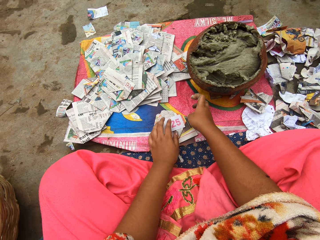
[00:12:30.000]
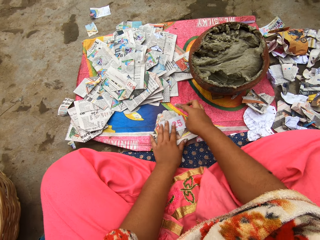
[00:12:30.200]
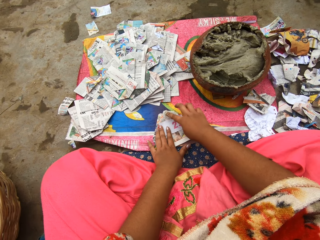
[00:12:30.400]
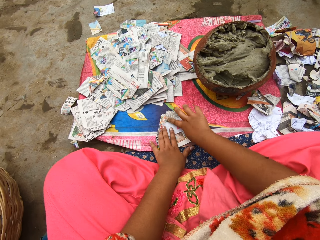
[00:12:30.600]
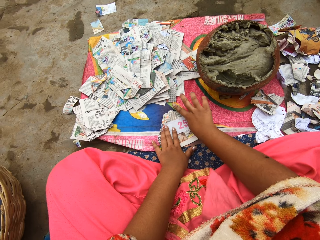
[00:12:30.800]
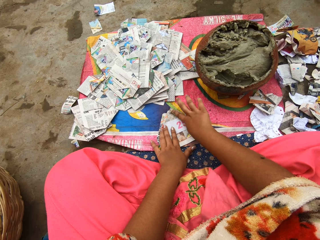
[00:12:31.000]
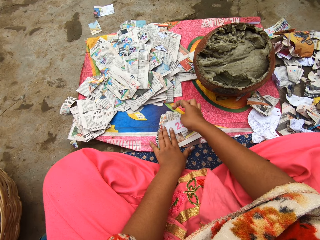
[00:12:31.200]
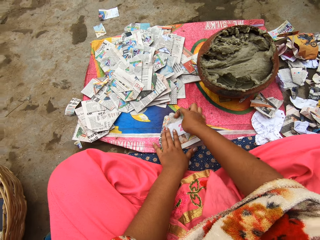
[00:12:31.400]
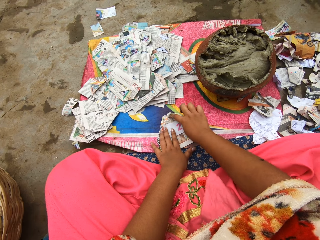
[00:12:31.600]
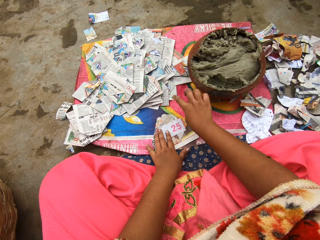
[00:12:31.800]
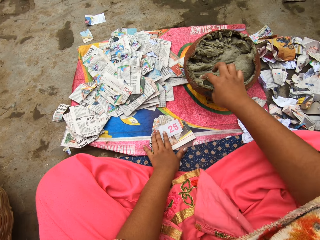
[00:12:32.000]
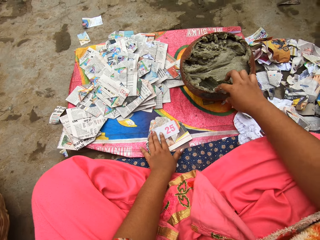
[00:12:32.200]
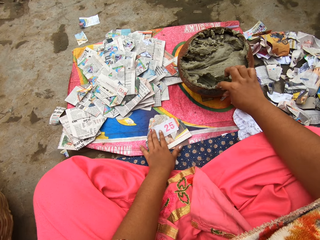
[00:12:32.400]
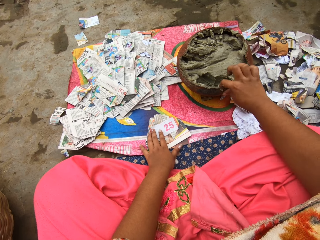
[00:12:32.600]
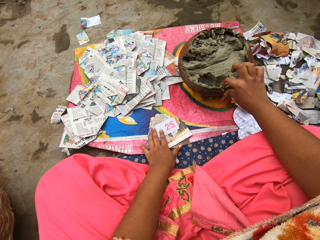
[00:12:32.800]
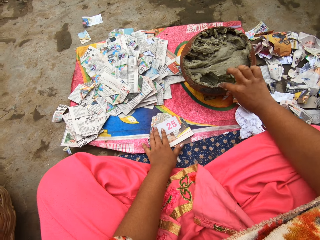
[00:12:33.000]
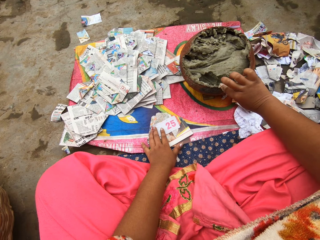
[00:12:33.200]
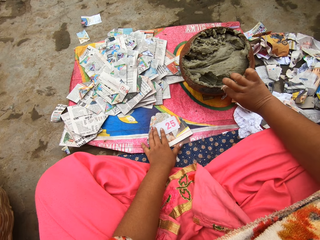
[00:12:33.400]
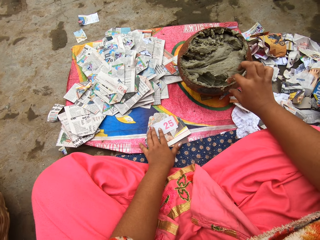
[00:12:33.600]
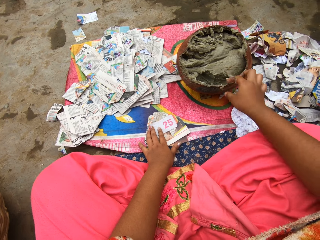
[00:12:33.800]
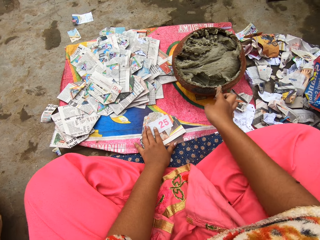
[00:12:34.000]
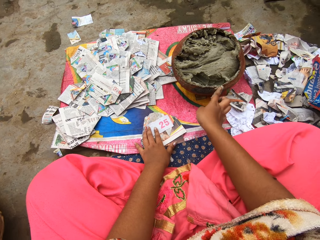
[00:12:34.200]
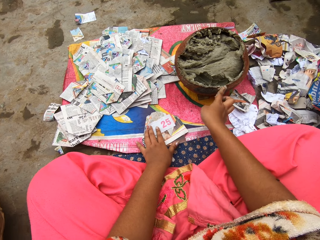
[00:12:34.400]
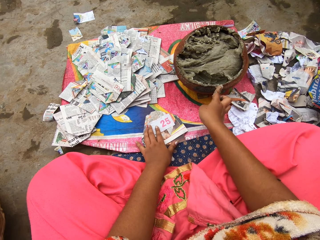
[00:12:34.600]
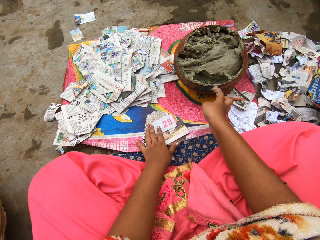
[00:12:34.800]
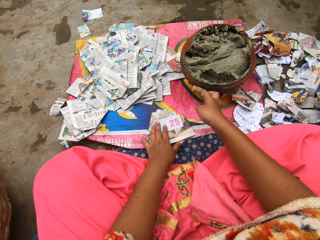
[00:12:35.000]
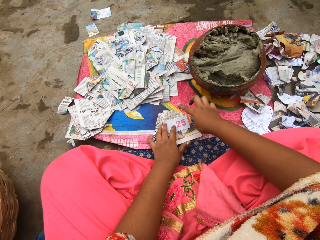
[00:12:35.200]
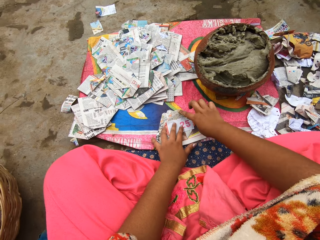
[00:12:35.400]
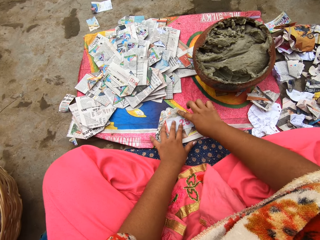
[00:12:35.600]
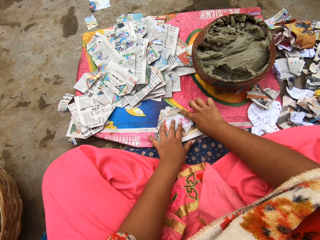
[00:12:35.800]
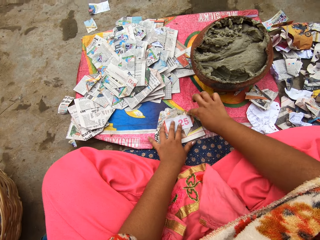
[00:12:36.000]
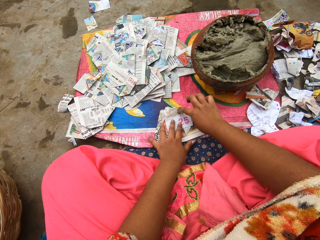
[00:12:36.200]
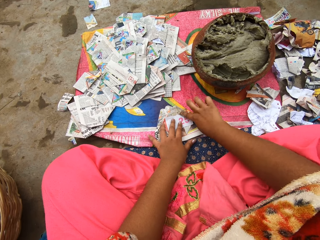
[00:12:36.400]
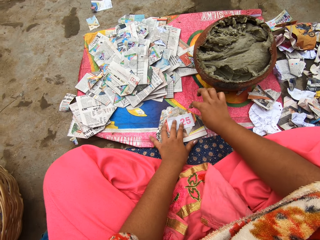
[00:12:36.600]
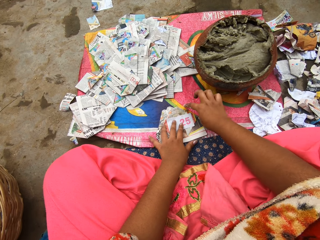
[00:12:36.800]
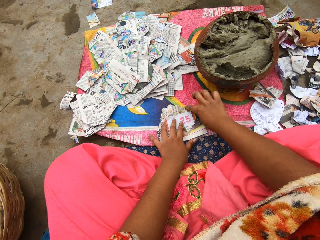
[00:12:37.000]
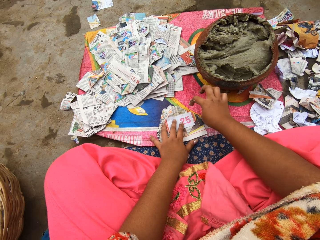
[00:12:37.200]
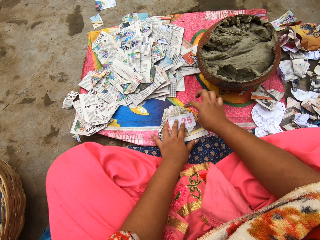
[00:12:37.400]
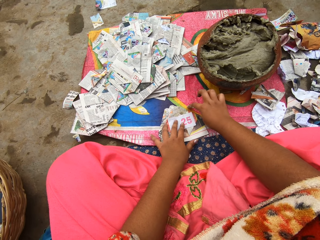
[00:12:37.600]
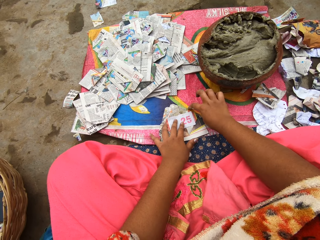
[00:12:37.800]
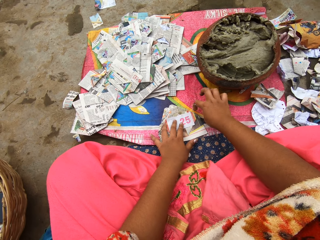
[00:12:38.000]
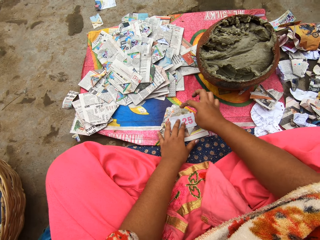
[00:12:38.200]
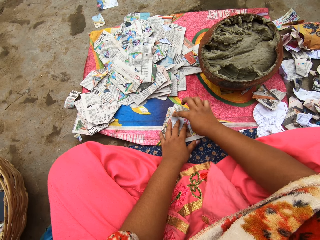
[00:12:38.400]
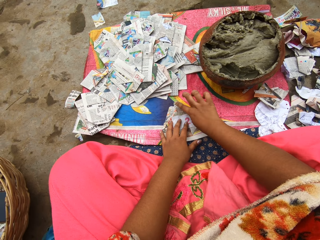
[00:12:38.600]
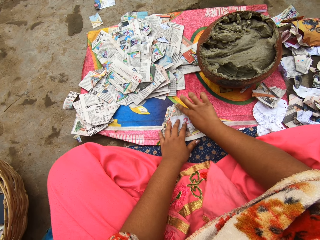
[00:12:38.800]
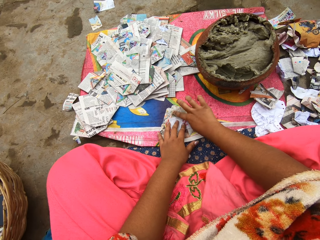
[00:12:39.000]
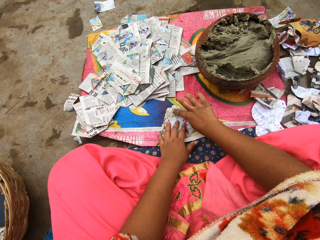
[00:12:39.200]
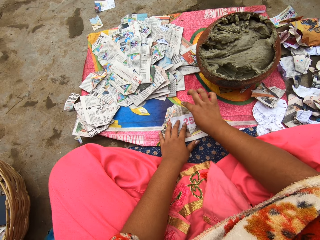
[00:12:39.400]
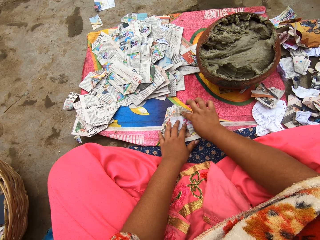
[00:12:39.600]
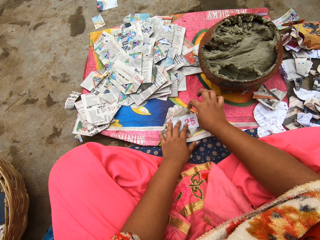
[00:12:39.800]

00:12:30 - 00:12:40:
The camera wearer rubs the putty in her right hand on the paper on the ground. She takes putty from the clay pot on the ground with her right hand. She rubs the putty in her right hand on the paper on the ground.

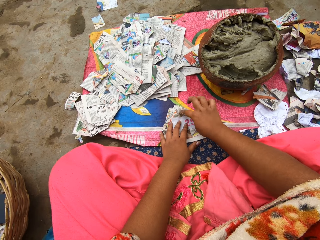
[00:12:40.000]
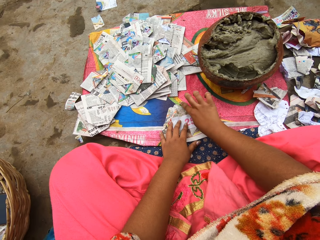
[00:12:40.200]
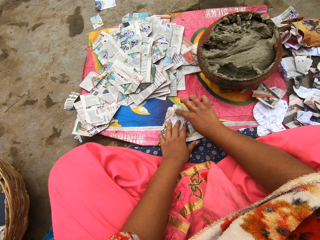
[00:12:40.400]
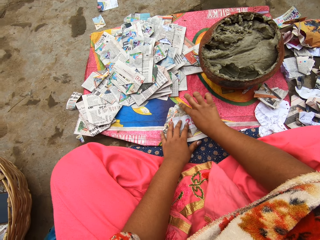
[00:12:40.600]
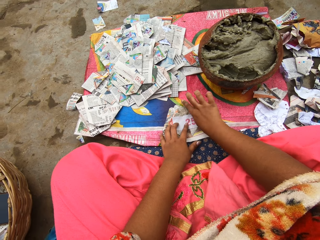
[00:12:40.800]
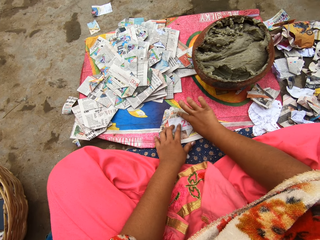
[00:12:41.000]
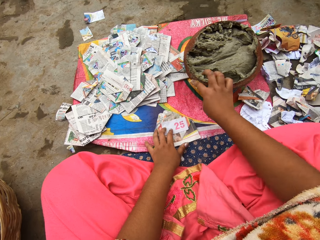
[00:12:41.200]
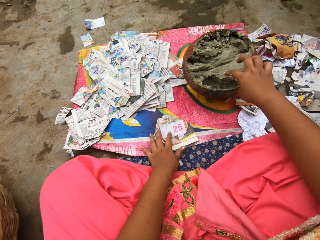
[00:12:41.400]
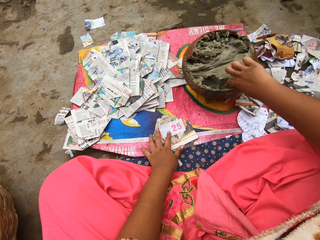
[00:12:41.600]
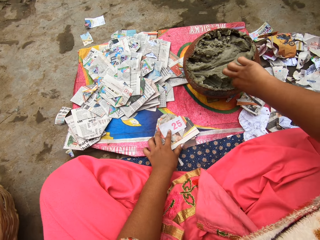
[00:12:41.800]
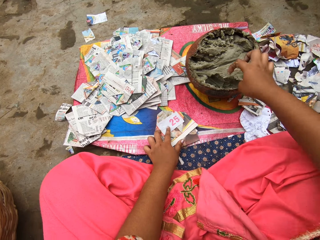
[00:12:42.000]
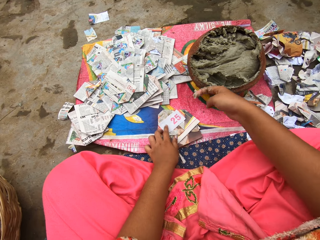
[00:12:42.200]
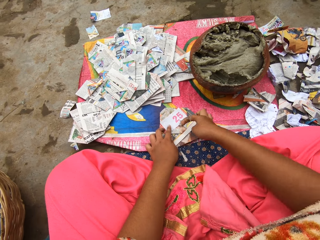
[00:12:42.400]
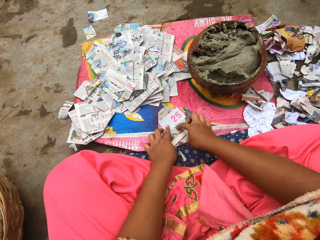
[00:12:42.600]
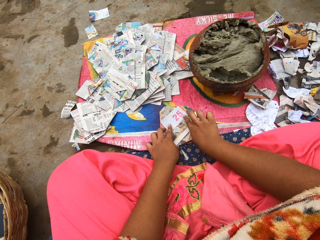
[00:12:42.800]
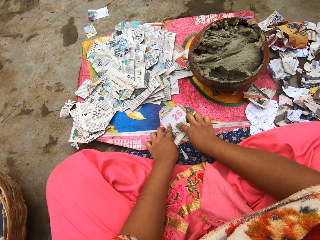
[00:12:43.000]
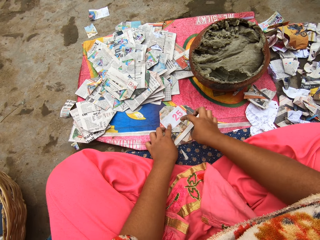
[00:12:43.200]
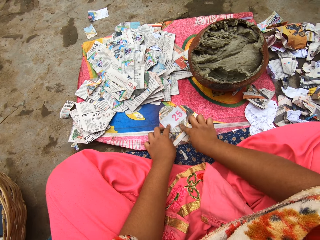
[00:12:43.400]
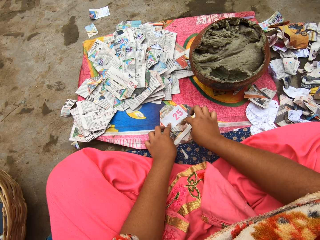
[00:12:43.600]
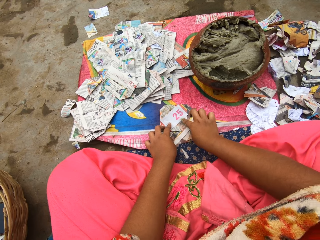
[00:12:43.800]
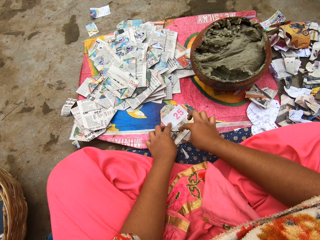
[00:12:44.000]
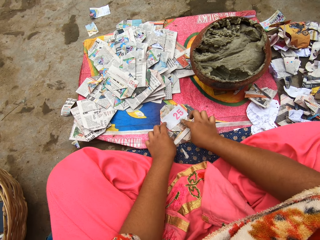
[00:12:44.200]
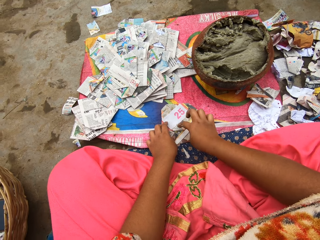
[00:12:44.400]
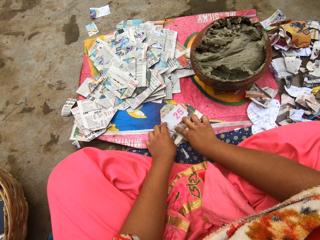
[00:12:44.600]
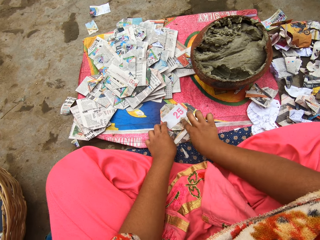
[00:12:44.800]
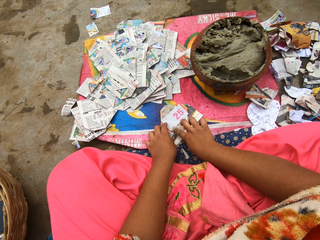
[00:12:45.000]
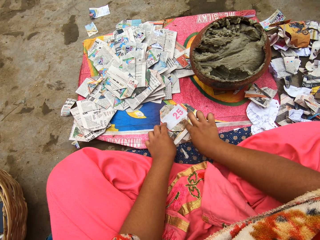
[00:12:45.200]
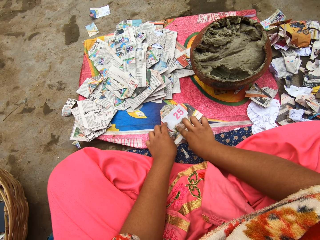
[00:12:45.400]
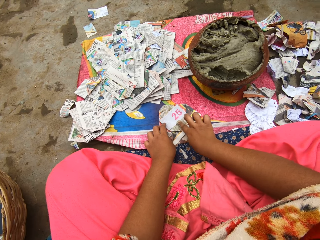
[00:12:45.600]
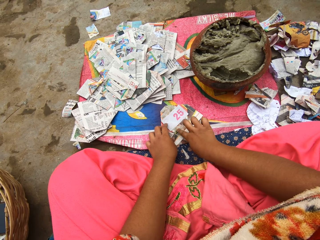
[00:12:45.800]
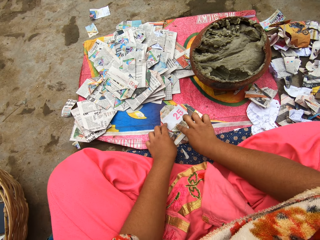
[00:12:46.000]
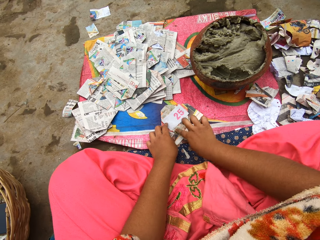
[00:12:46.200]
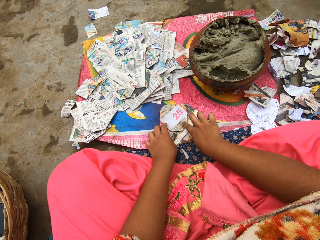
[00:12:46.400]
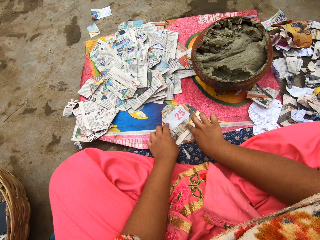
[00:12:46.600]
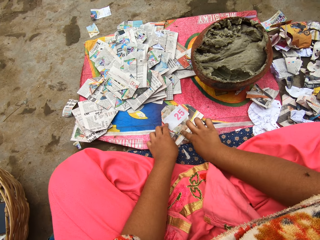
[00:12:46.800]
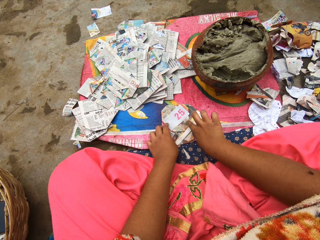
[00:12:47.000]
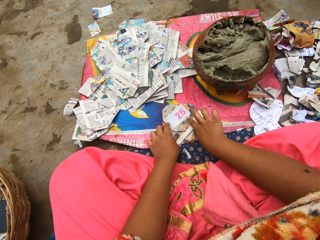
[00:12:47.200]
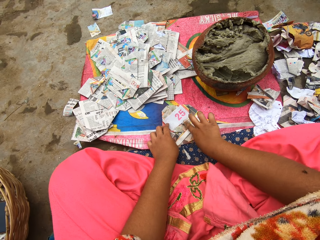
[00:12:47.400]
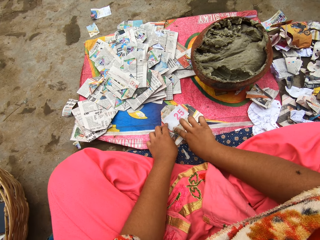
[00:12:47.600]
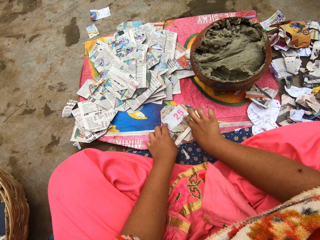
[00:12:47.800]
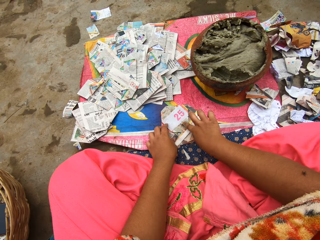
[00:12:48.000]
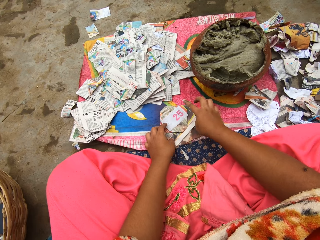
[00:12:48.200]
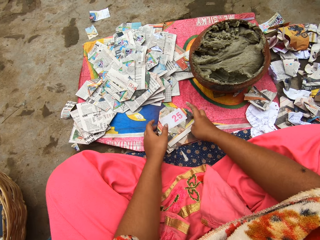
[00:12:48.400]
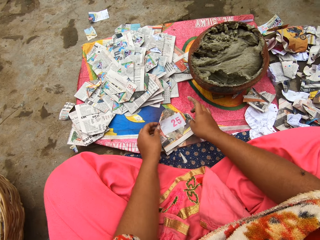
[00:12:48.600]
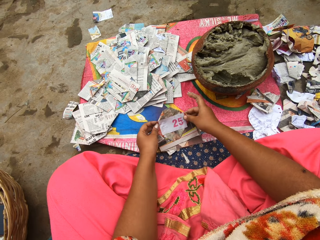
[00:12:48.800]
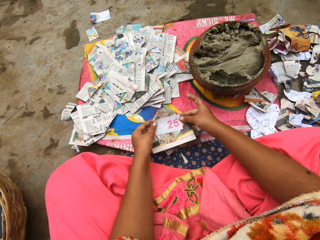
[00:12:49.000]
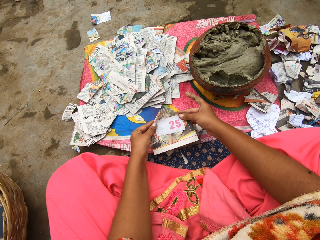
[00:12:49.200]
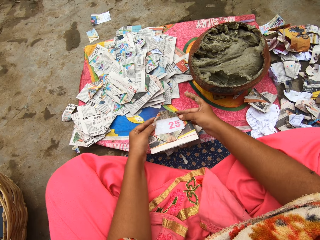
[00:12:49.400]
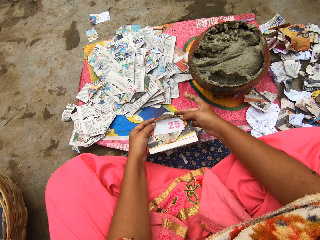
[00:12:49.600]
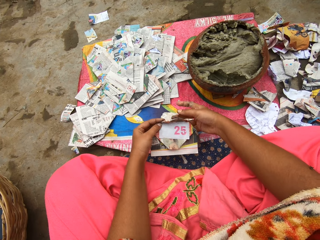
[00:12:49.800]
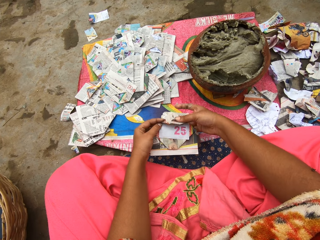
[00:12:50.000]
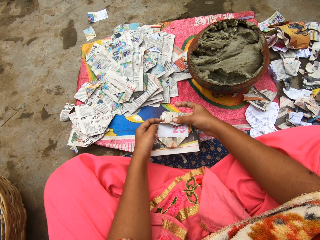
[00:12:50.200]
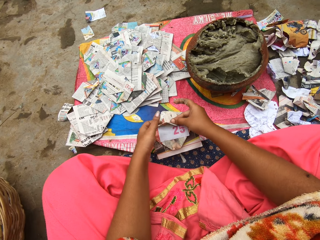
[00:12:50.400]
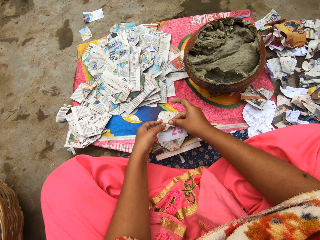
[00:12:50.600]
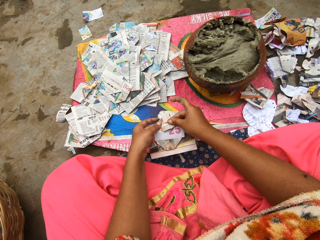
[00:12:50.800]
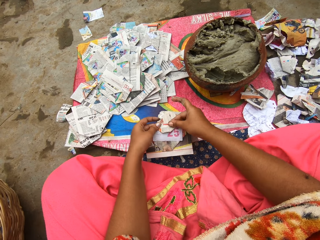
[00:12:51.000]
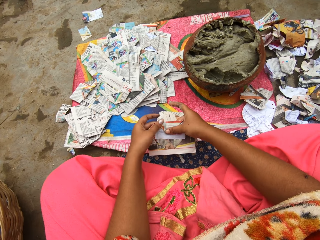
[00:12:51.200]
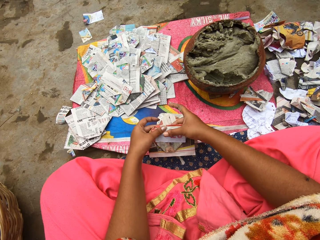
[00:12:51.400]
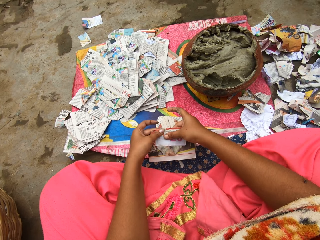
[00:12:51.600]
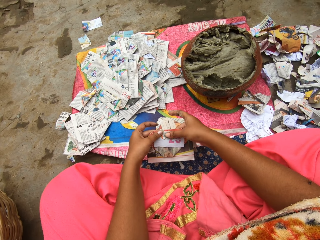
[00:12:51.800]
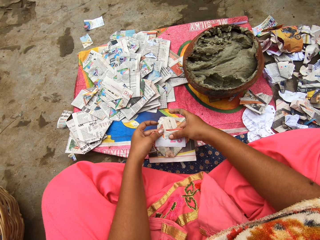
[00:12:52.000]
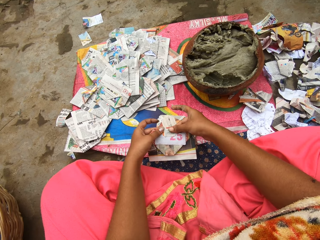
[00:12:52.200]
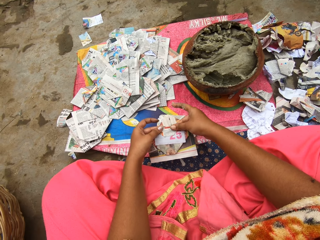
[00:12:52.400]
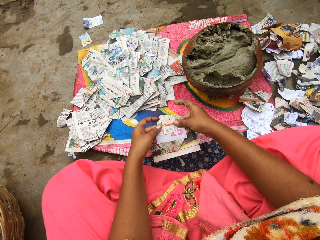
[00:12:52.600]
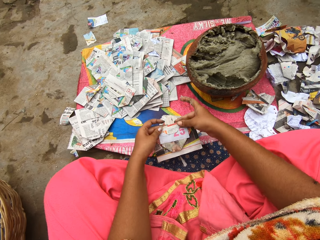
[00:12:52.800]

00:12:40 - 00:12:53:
The camera wearer takes putty from the clay pot on the ground with her right hand. She rubs the putty in her right hand on the paper on the ground. She picks up a paper. She folds the piece of paper with both hands.
